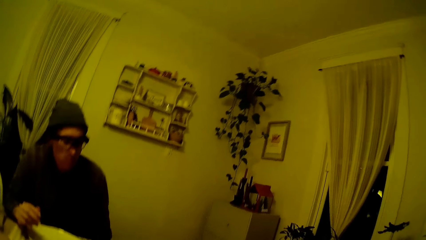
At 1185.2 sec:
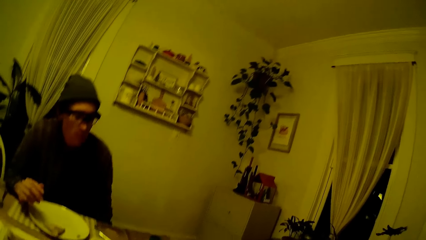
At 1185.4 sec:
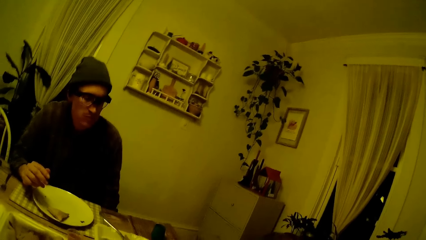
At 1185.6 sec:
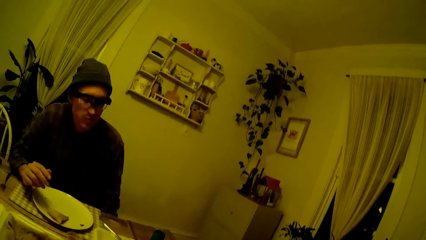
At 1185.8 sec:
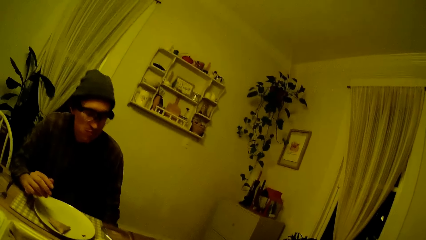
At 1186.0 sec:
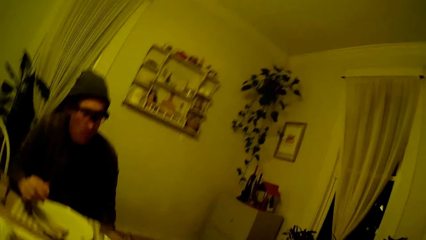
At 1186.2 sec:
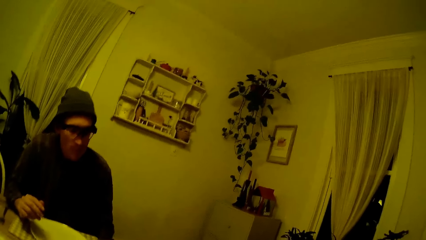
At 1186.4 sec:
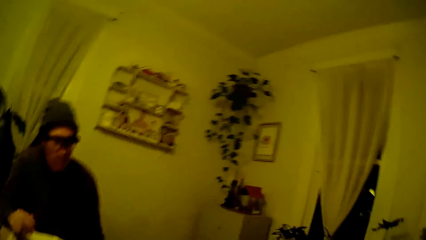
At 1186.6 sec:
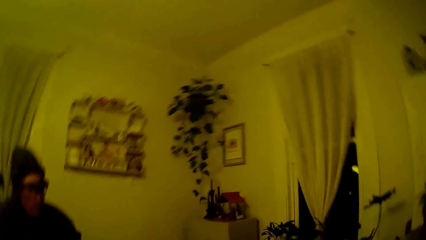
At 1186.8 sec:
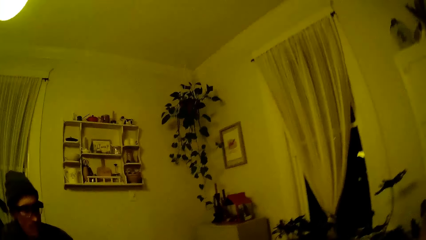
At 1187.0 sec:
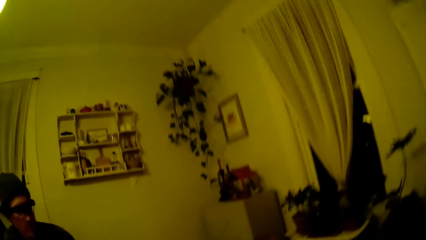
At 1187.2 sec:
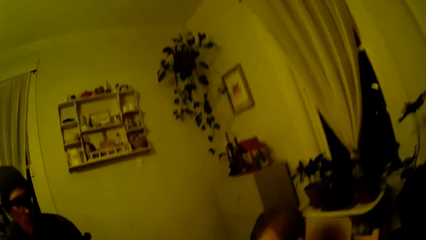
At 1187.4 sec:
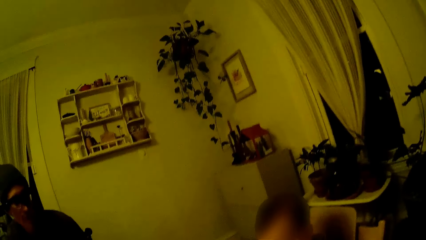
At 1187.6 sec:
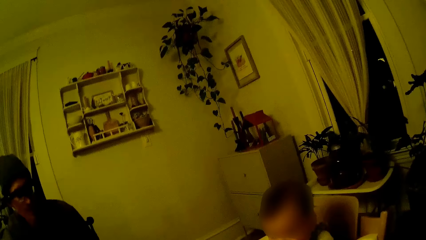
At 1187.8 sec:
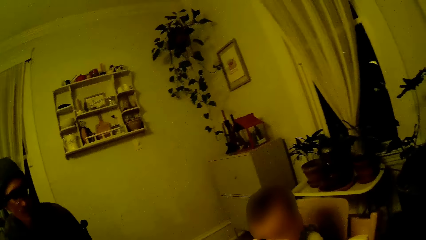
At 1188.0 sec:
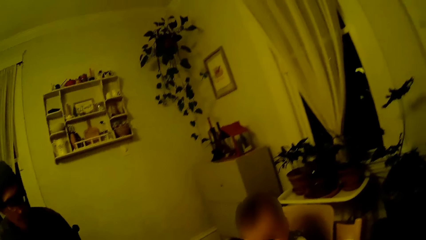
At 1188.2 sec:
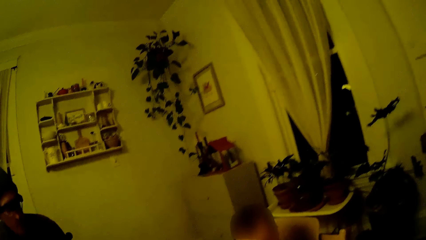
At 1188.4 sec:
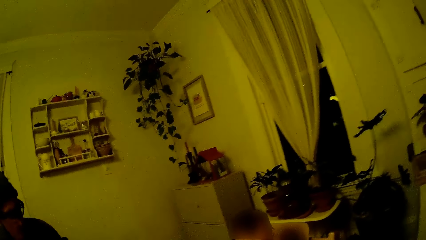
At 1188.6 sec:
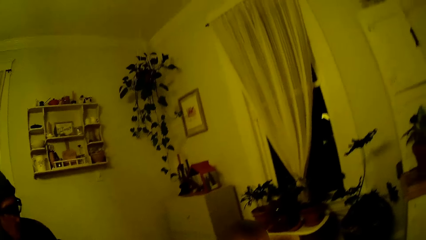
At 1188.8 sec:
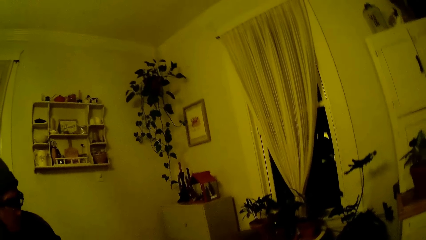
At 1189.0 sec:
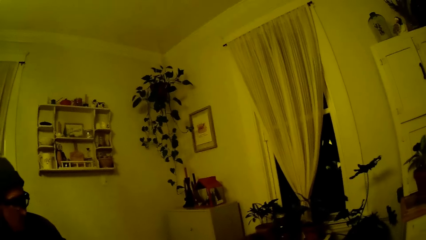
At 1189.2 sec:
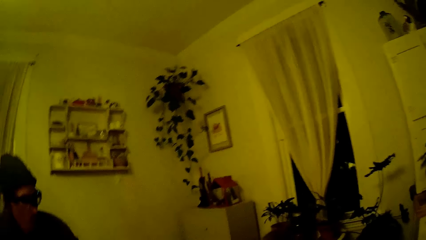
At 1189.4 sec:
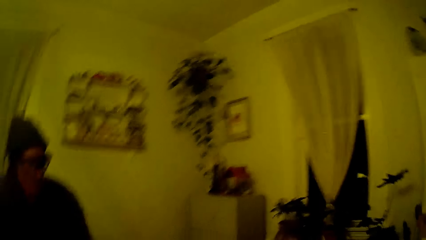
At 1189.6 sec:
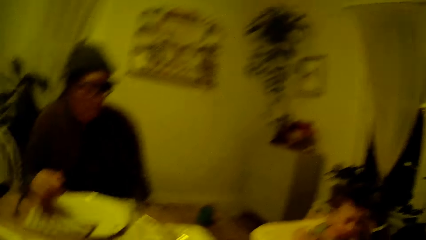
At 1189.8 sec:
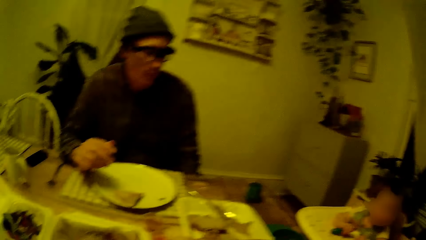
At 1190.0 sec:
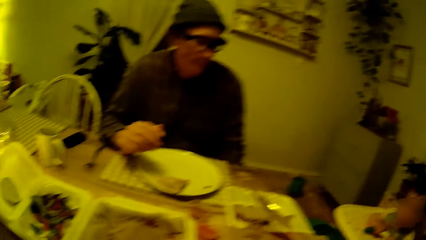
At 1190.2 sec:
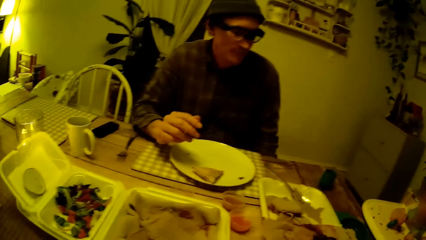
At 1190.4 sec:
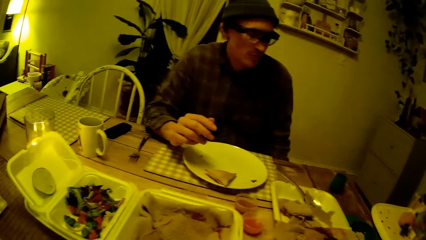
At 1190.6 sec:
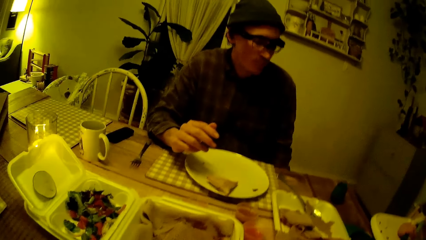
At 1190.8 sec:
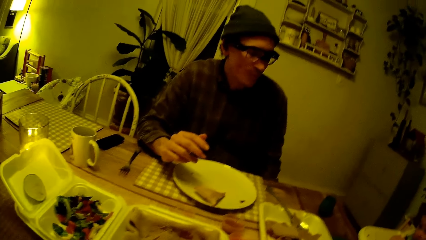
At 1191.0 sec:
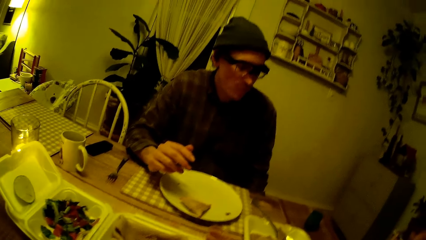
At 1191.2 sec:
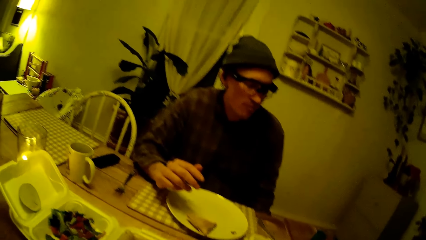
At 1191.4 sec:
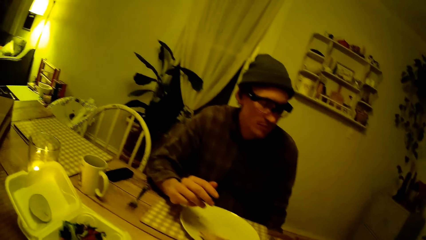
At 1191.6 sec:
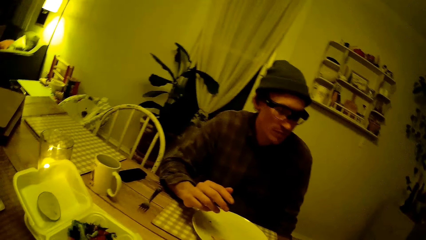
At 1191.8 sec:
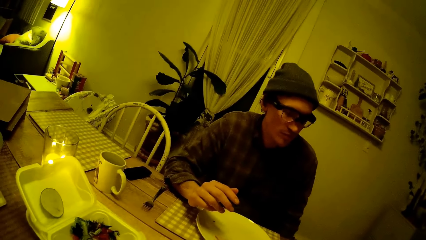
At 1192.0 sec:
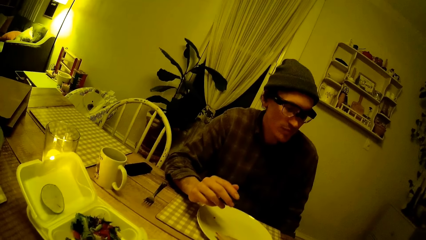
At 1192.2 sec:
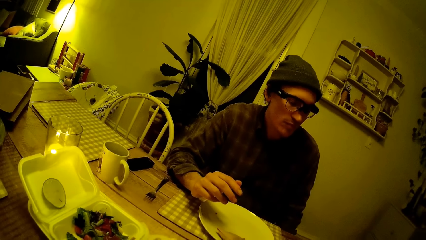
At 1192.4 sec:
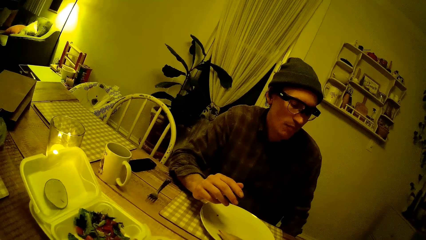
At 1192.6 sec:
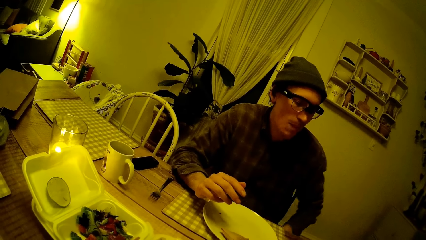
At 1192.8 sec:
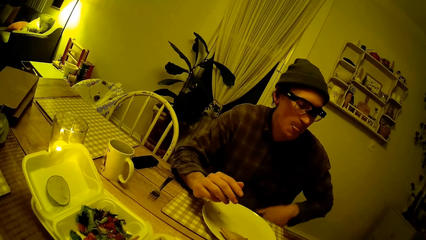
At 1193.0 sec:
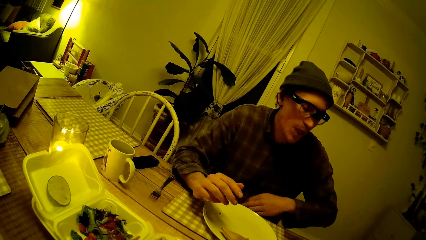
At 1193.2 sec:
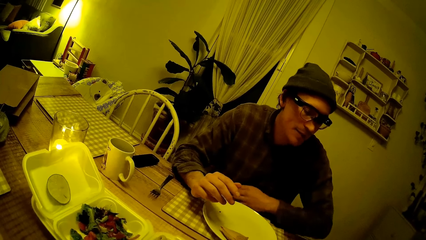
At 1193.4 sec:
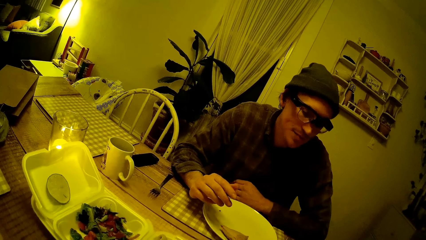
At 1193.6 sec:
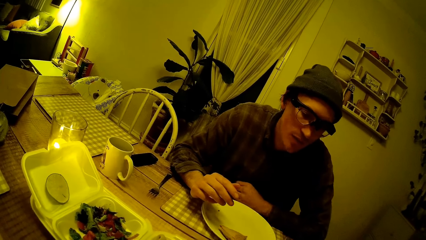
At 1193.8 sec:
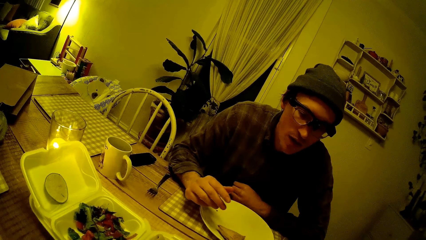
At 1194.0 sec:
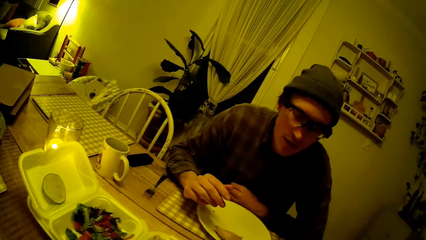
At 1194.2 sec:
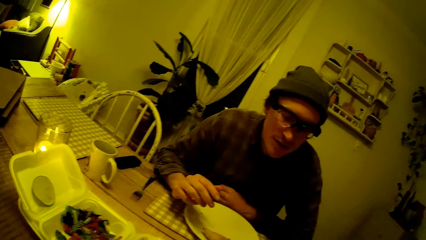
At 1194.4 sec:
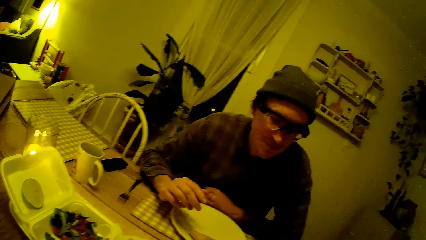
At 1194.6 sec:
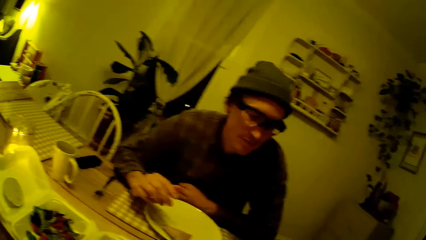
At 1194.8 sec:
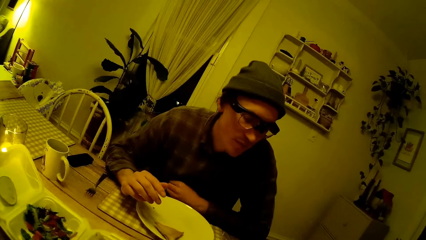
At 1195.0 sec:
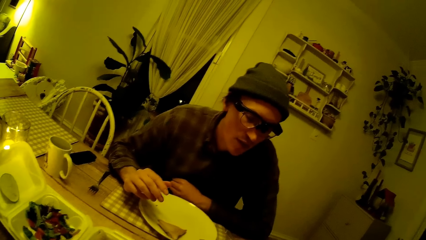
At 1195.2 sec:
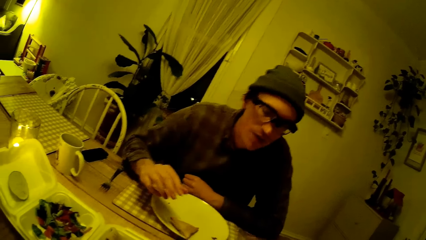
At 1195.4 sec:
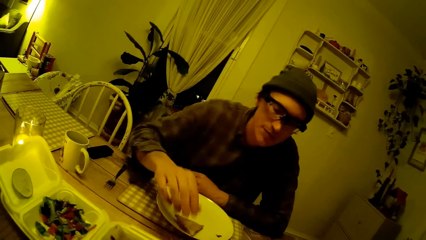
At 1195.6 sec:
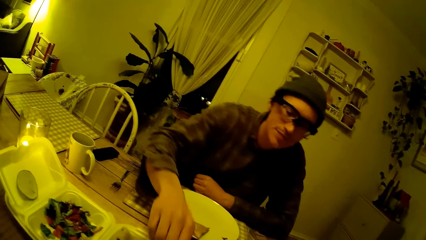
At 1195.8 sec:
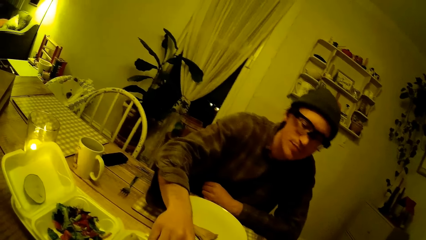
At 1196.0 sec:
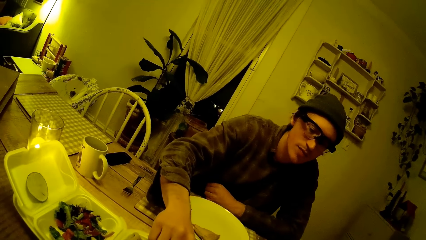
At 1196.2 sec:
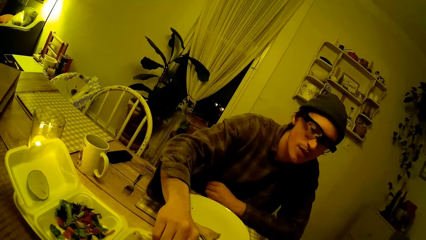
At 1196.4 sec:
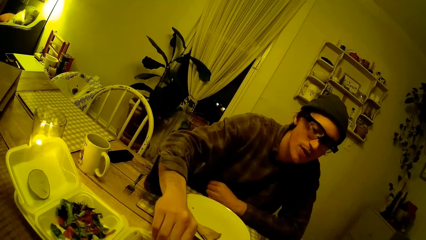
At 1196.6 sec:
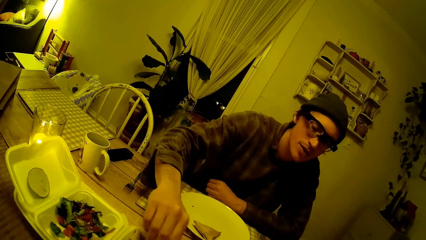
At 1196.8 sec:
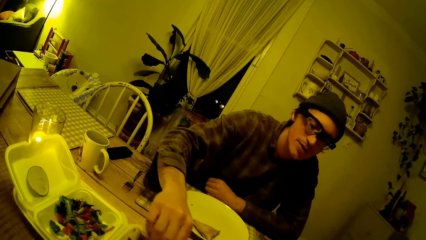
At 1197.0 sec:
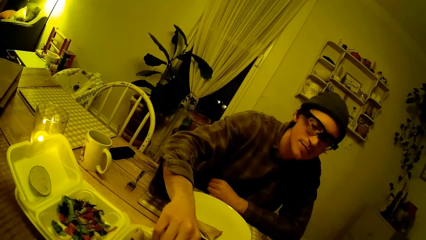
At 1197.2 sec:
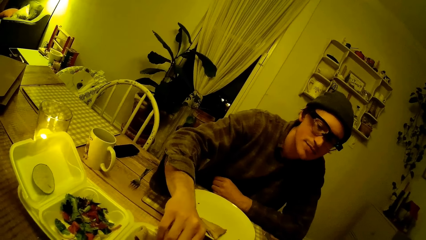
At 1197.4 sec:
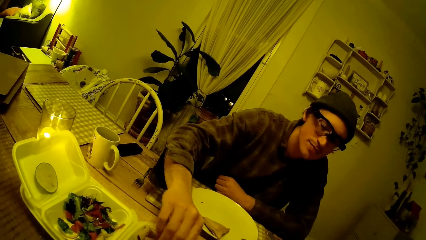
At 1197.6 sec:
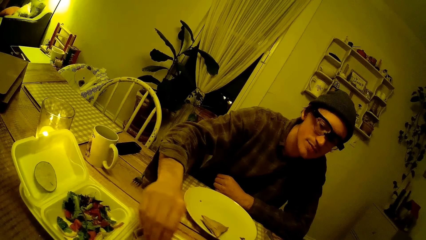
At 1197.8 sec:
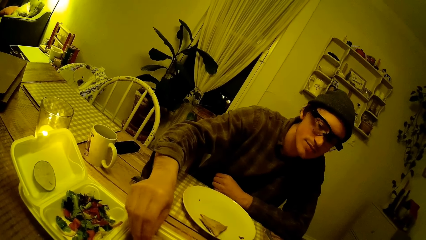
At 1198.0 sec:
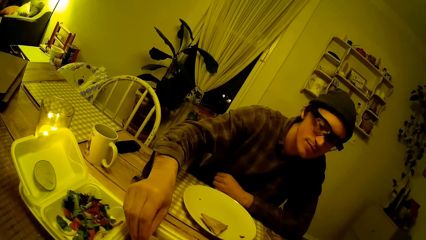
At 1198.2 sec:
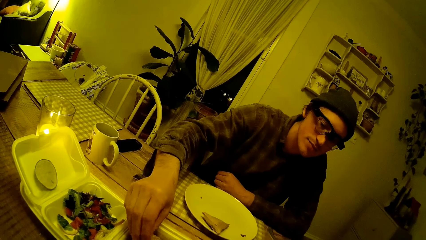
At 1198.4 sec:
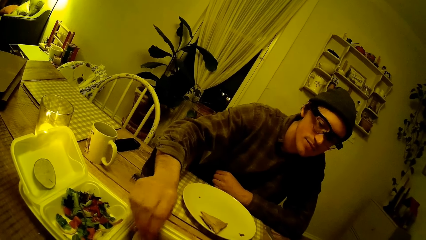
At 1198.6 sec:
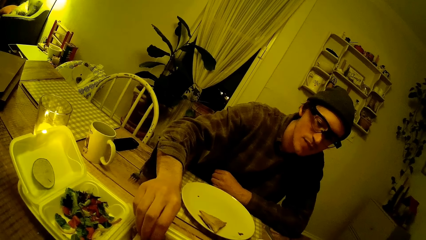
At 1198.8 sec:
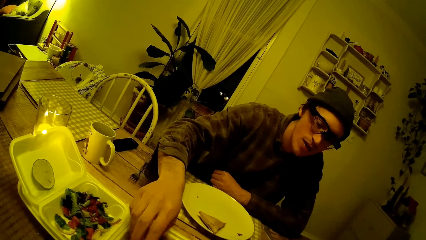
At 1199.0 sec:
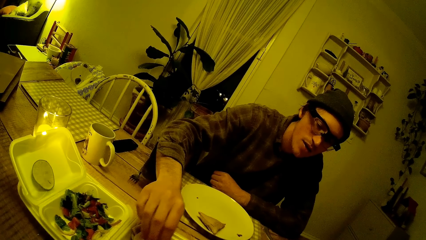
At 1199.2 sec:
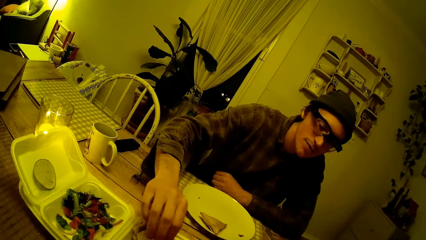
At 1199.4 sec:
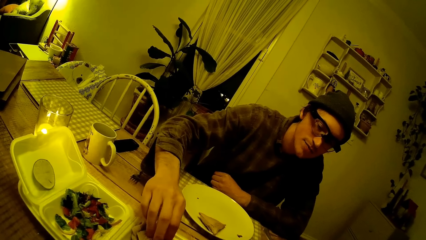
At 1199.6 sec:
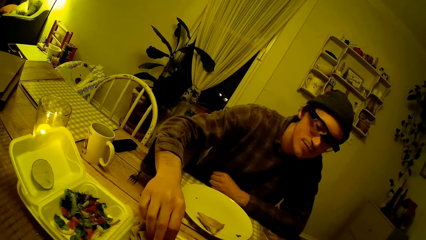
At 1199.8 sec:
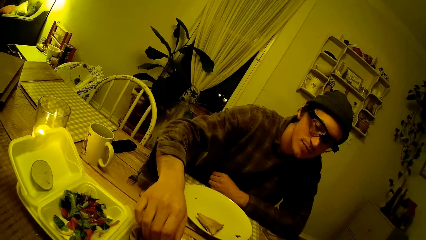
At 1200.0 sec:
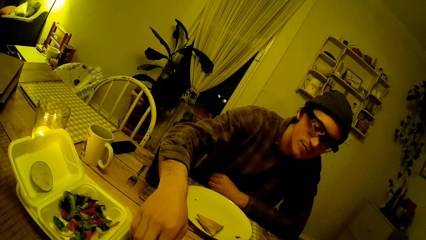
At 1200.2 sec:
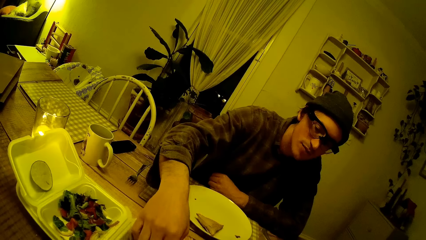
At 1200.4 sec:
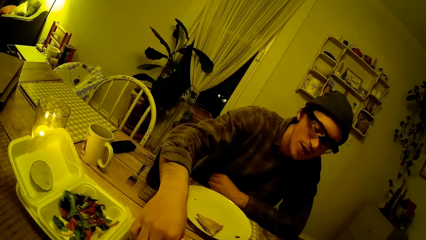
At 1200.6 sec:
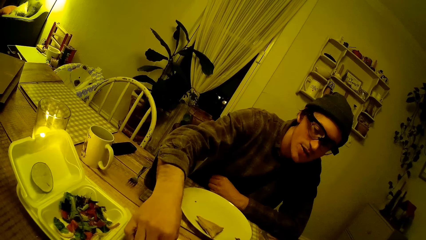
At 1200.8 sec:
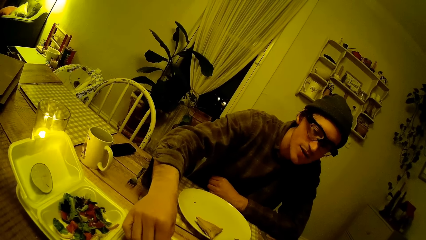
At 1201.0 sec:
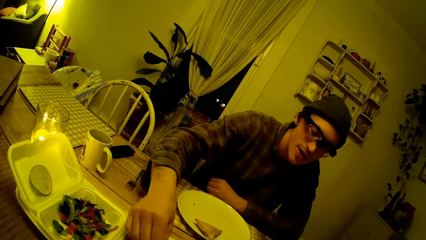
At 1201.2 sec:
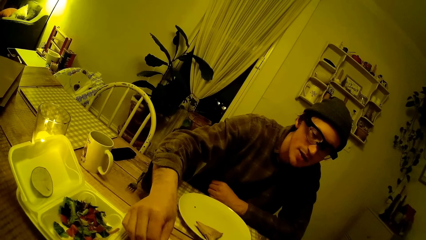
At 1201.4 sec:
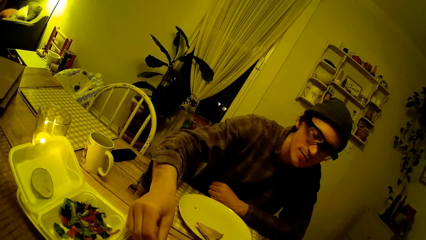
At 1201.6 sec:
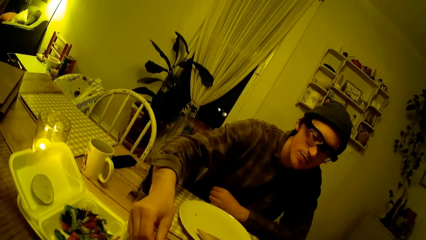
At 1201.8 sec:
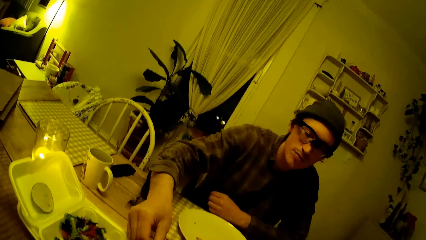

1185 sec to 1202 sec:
The camera wearer converses with the man. The man touches the pancakes in a plate on the table with his right hand.
